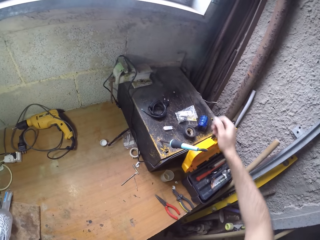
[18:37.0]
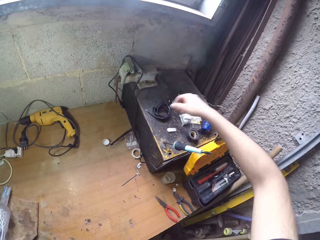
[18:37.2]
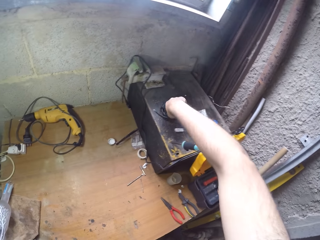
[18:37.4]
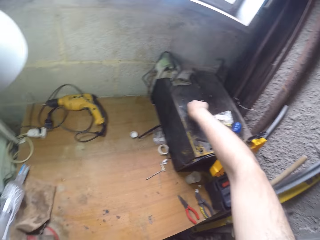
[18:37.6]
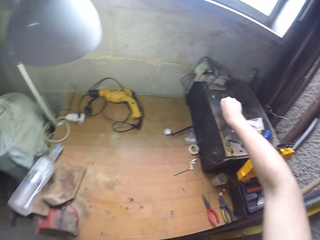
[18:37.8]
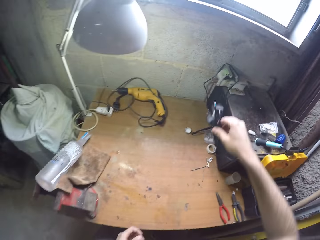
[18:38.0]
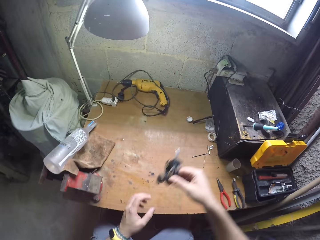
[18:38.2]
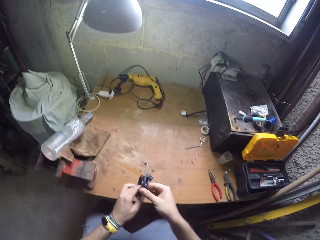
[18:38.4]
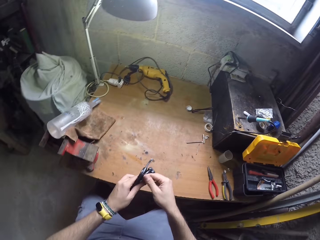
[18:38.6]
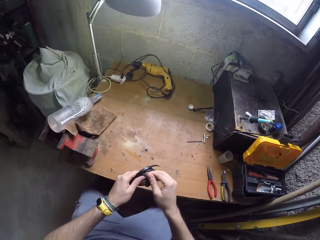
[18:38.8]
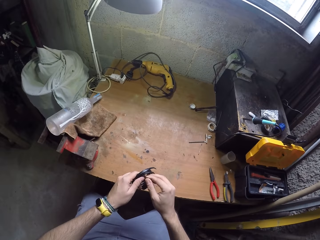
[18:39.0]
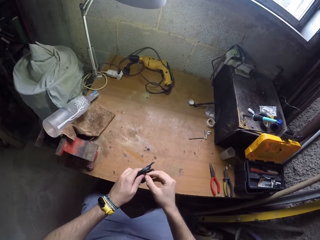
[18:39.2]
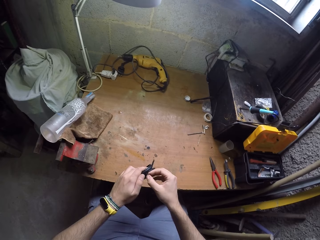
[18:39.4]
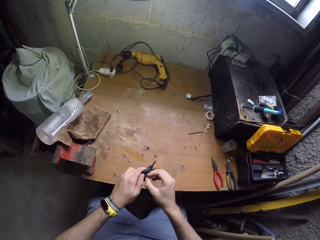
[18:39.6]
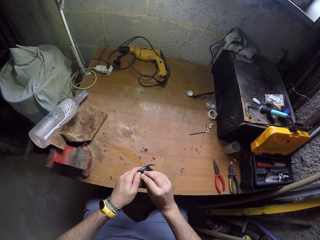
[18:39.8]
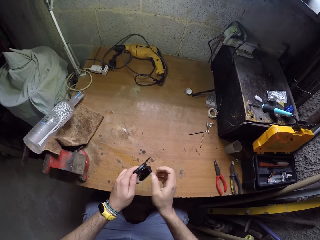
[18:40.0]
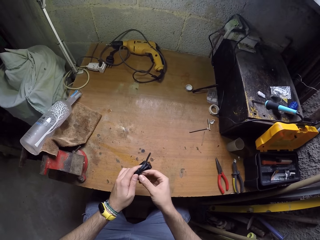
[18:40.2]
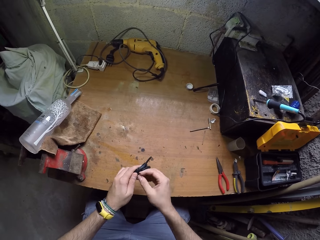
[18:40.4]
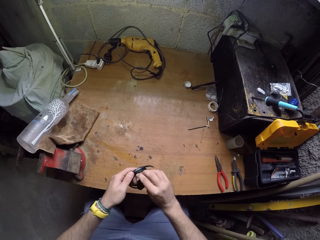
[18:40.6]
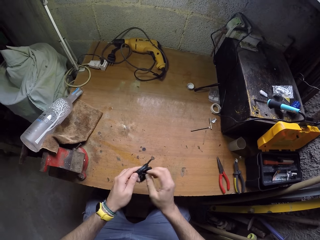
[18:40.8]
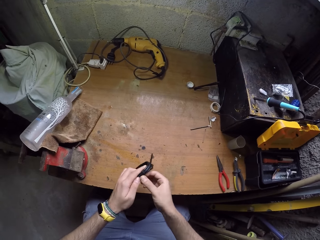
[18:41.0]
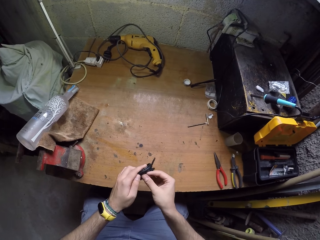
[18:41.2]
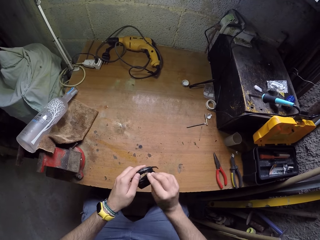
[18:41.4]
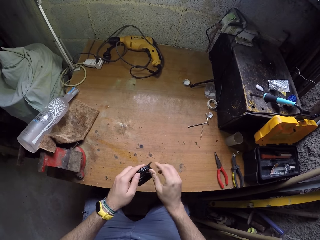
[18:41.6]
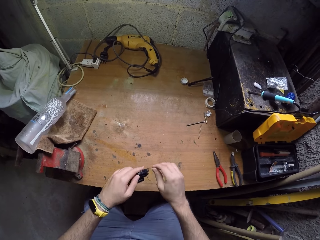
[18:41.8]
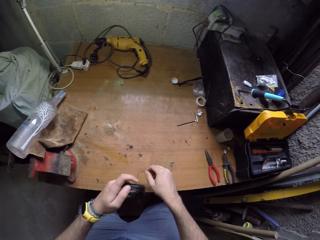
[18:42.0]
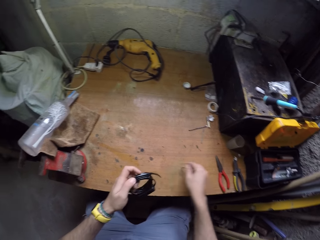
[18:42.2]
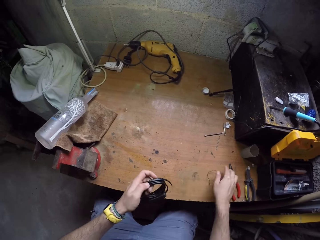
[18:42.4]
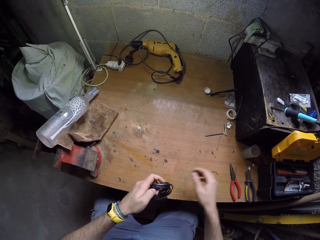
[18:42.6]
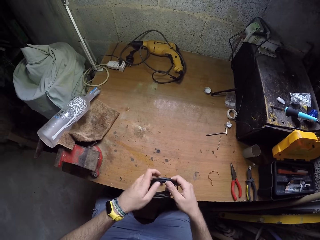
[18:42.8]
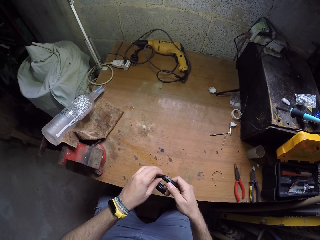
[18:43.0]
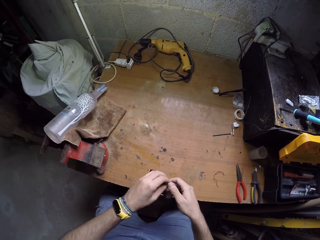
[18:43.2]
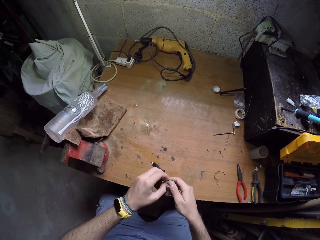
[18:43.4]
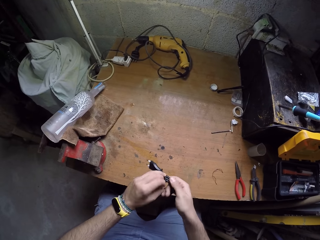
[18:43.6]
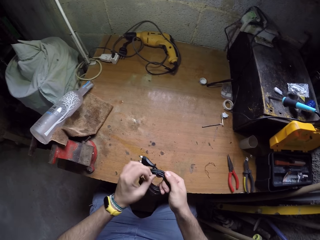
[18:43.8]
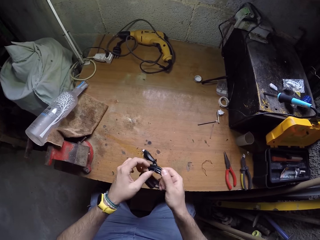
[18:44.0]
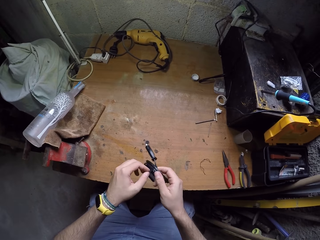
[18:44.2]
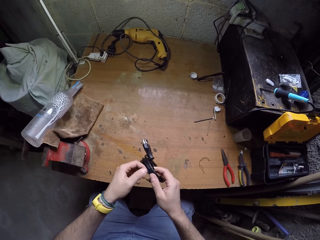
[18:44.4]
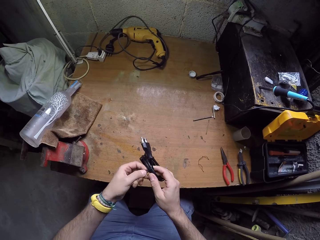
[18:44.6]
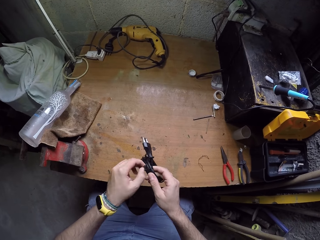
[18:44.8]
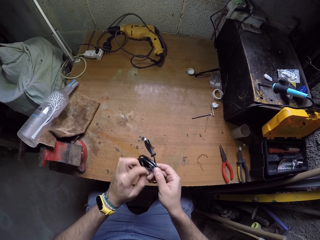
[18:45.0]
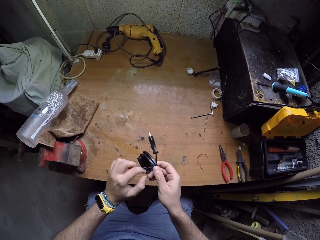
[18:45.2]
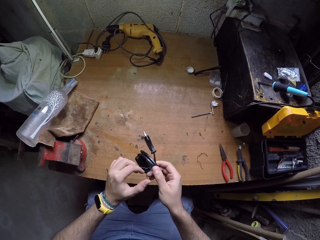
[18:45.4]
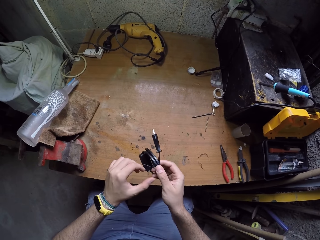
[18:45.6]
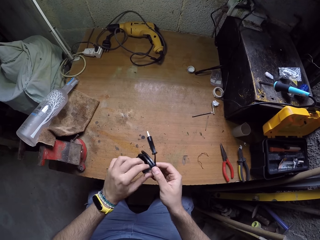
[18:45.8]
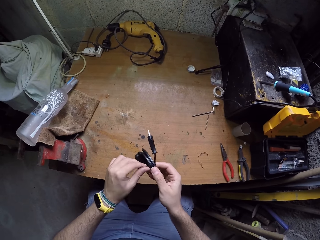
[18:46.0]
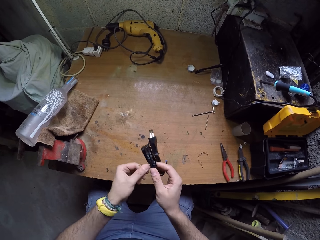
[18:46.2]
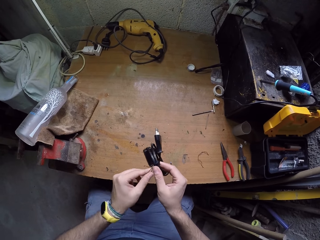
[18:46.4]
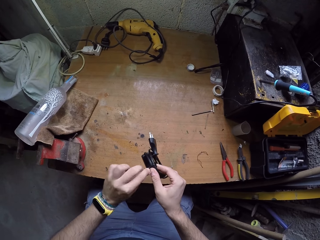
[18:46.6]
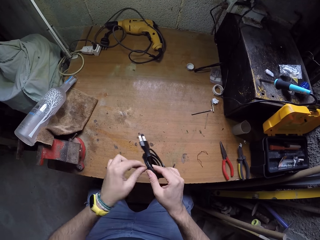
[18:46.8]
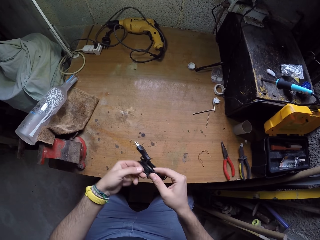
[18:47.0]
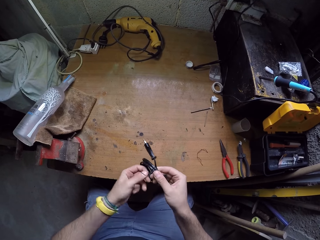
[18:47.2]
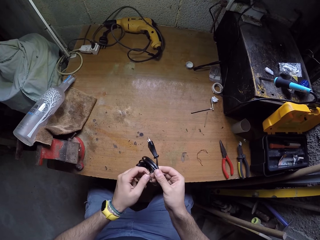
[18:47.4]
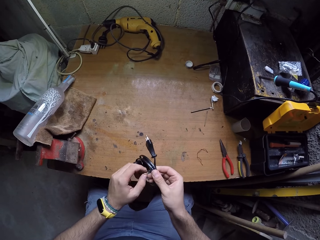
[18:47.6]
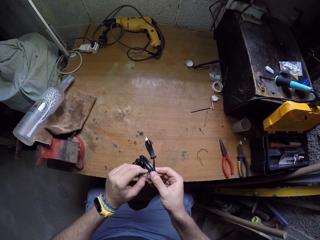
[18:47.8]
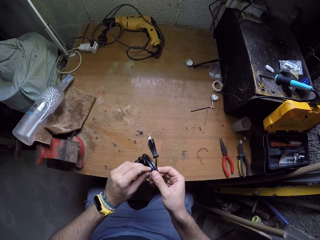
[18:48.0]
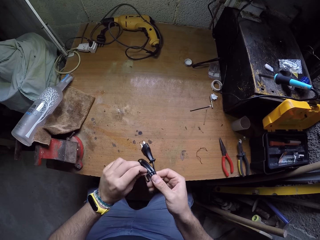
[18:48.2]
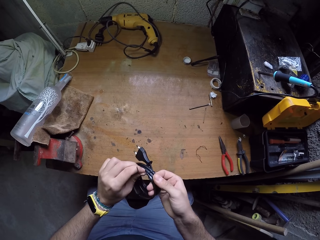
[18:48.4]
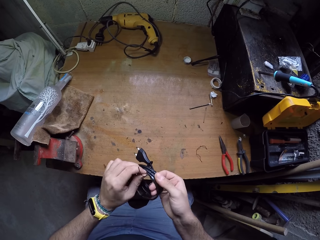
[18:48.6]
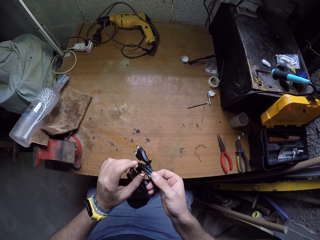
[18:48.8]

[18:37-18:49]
The camera wearer picks up a roll of wire or cable from a box on the table with his right hand. He unties the cable. He loosens the wire with both hands. He places the wire on the table. He unties the cable.

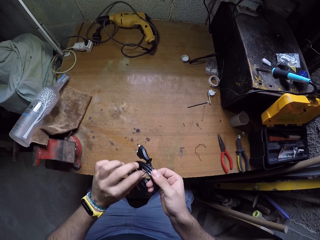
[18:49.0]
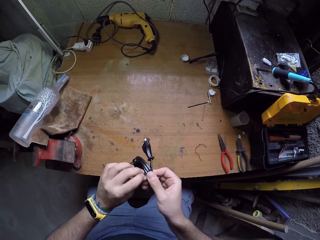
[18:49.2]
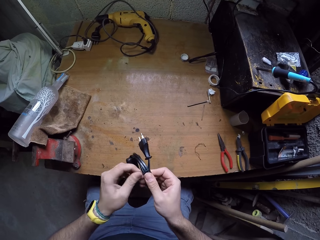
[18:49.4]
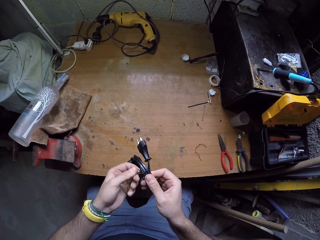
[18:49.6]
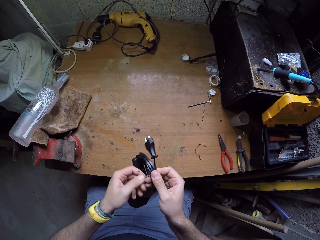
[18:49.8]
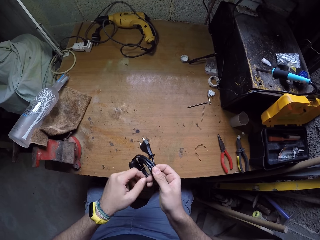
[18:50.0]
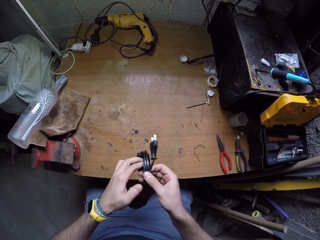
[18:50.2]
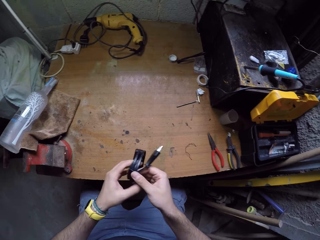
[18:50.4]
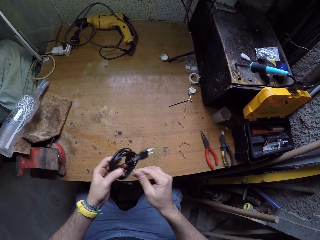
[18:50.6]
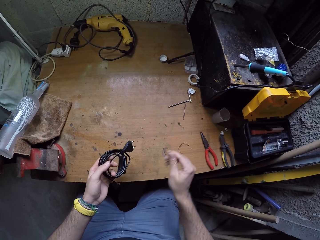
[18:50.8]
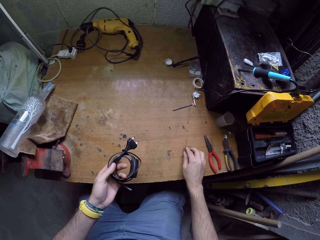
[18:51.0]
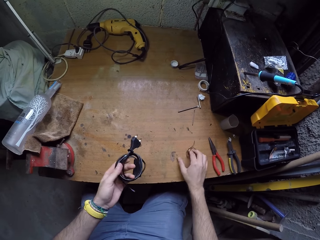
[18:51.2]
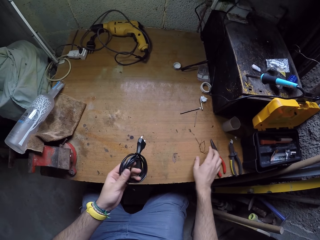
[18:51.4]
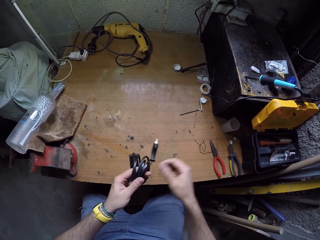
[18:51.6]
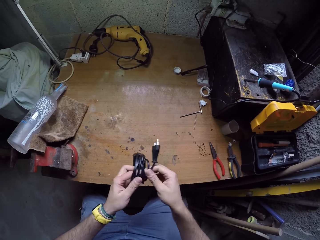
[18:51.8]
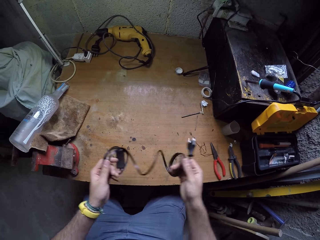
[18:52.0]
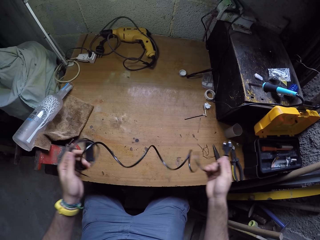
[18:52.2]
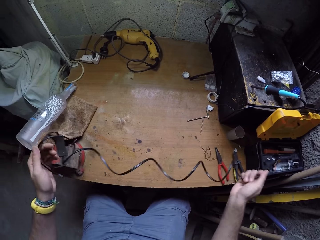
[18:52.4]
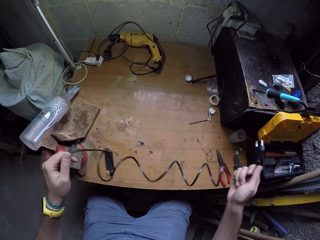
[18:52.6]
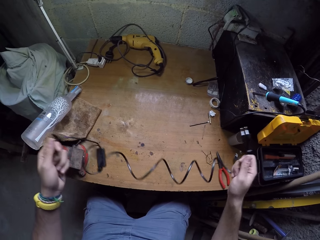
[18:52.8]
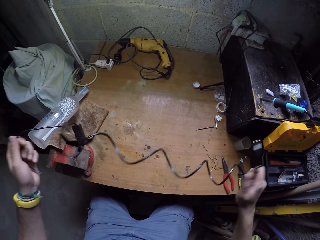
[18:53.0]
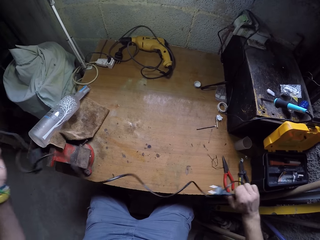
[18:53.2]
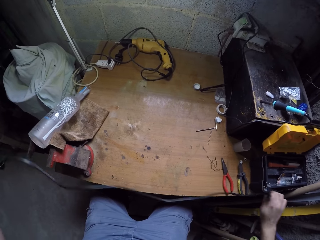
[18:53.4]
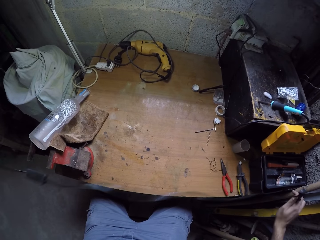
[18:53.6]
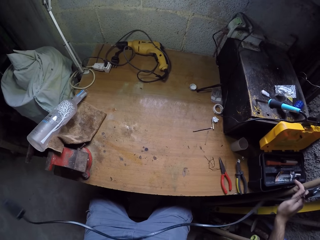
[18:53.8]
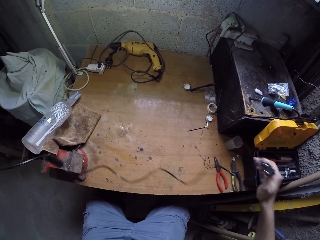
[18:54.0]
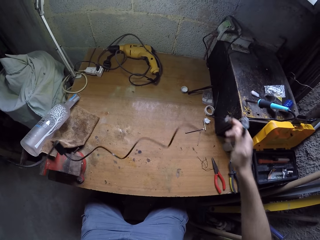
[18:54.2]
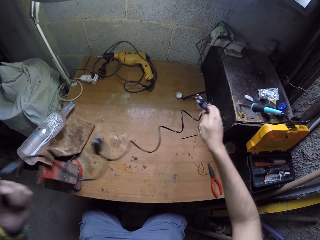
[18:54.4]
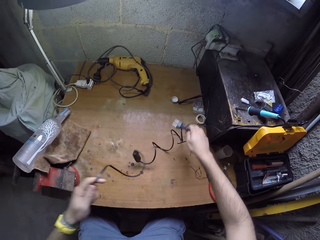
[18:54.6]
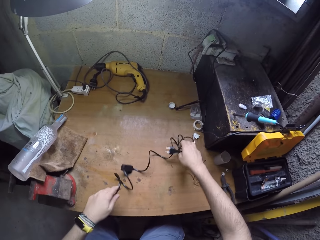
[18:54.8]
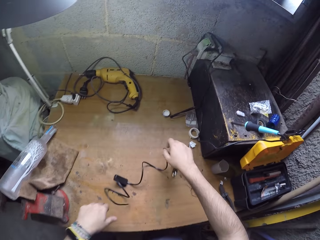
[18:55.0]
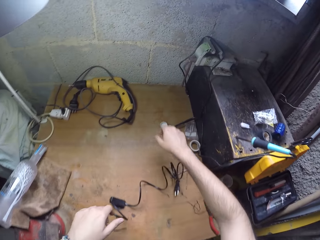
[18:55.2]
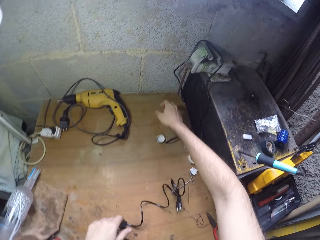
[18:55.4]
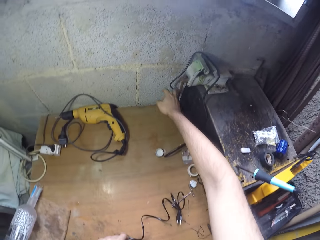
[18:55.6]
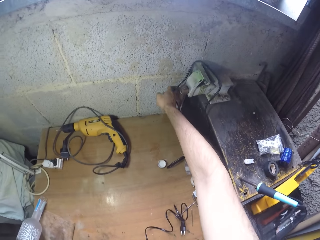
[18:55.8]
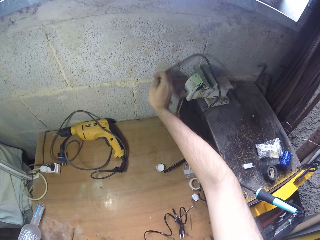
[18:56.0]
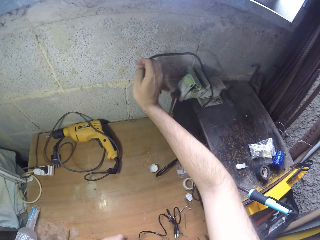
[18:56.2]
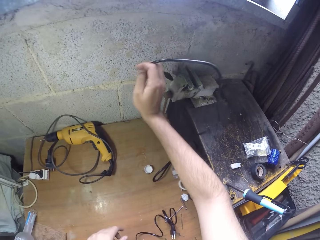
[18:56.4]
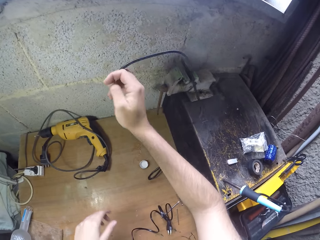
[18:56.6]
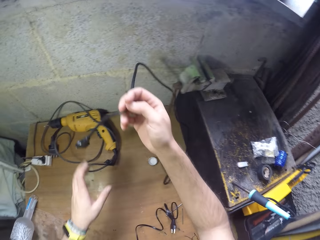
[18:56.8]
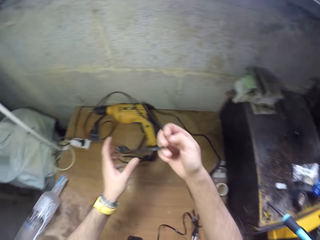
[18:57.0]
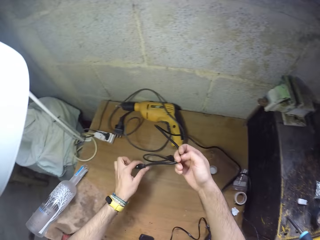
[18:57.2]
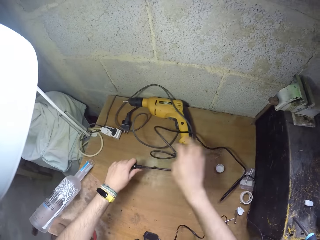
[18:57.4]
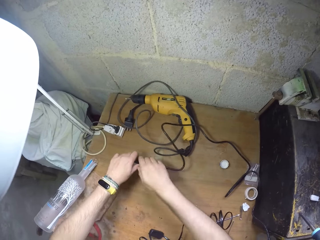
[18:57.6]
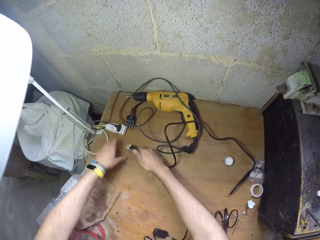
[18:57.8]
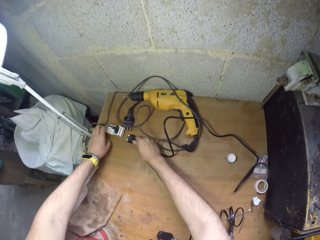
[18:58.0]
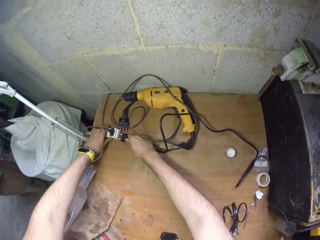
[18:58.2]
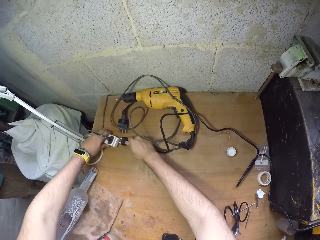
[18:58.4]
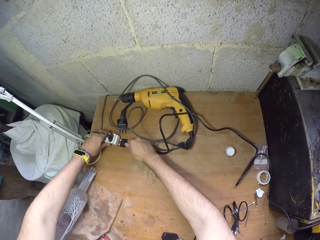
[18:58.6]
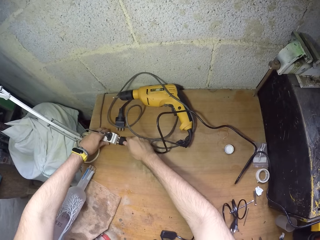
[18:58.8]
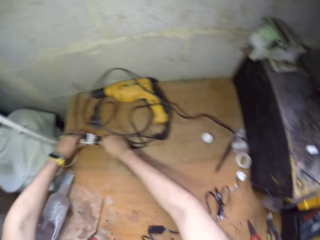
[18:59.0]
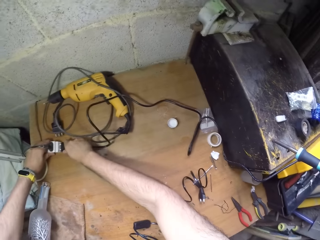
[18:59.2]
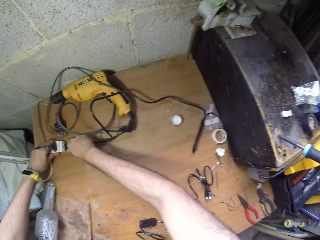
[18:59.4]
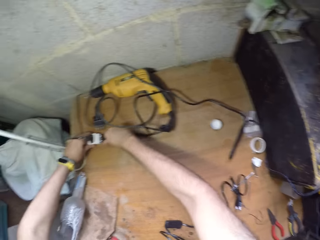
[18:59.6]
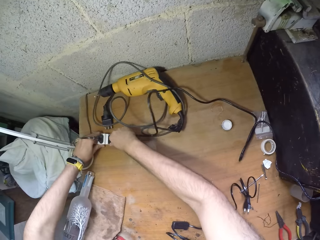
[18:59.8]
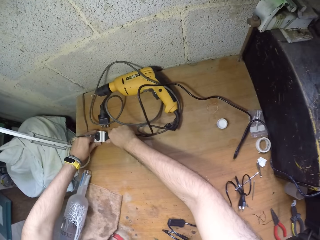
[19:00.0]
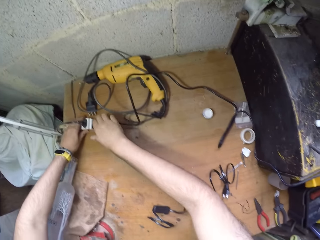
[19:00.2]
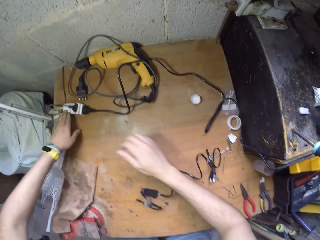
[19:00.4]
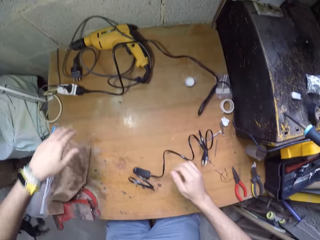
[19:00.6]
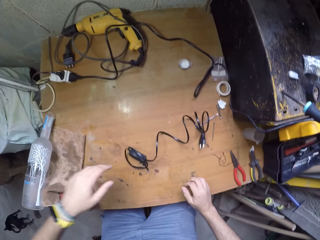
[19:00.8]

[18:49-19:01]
The camera wearer puts the wire on the table. He unfolds the cable. He drops the wire on the table from both hands. He picks up a wire from the table with his right hand. He plugs the wire into a socket on the table with his right hand.
